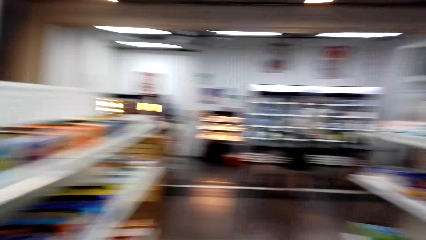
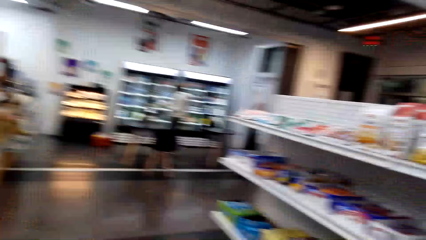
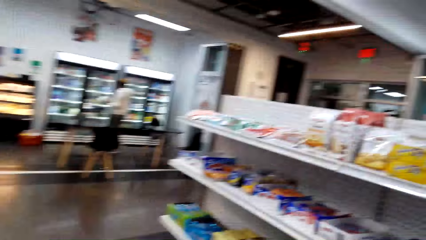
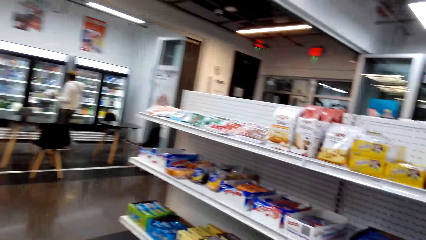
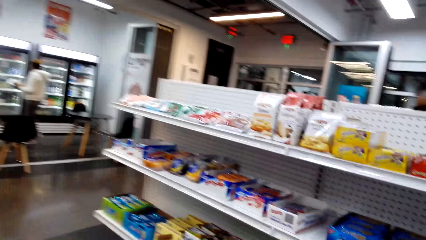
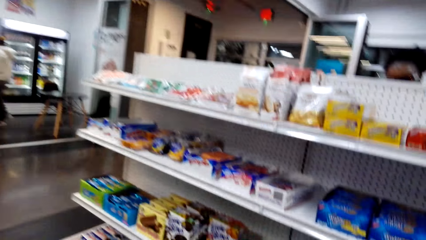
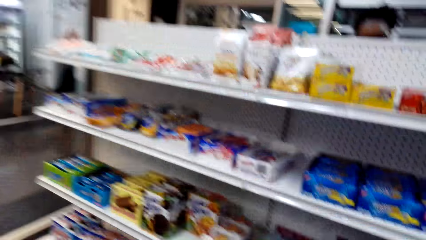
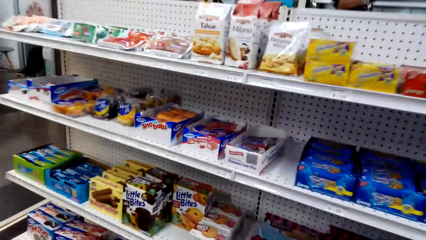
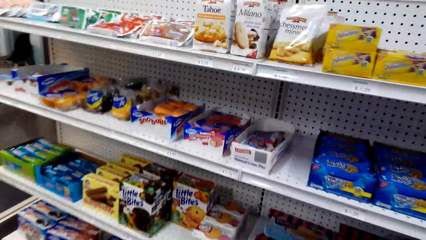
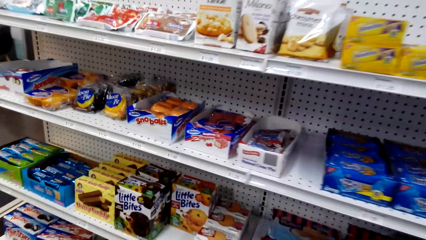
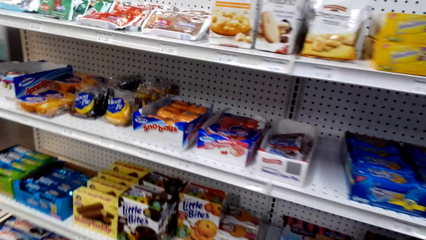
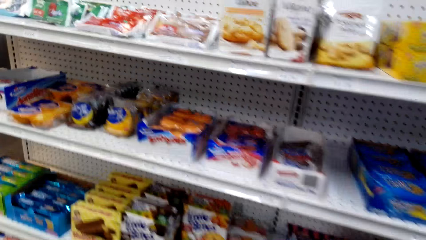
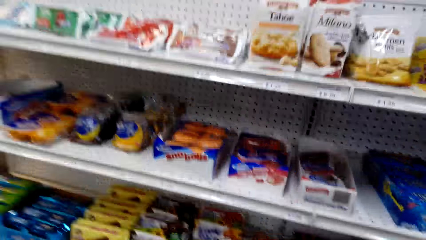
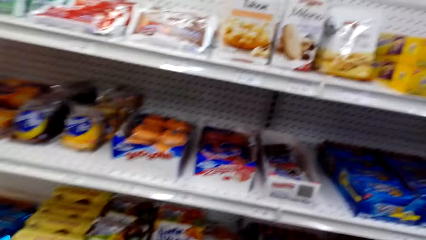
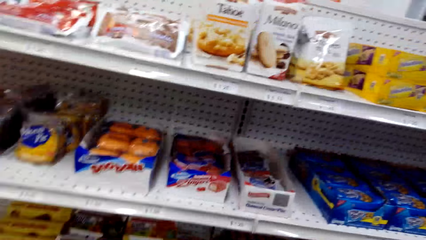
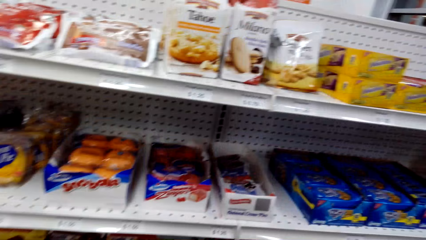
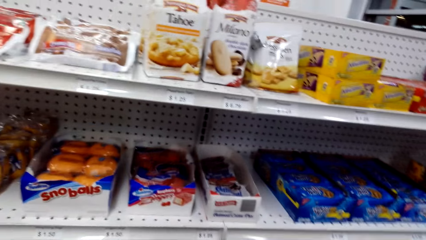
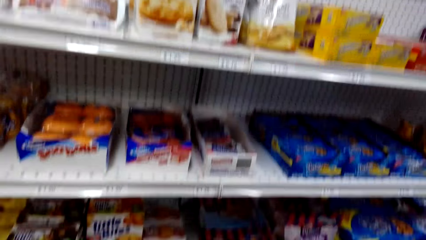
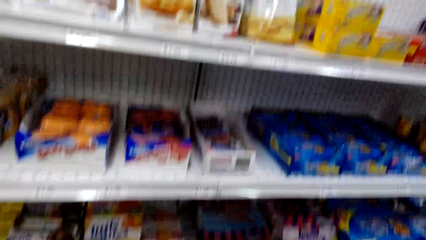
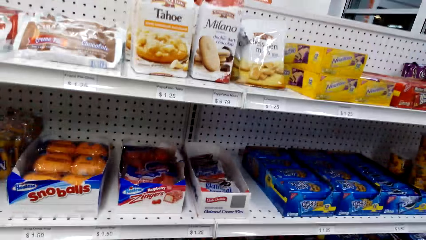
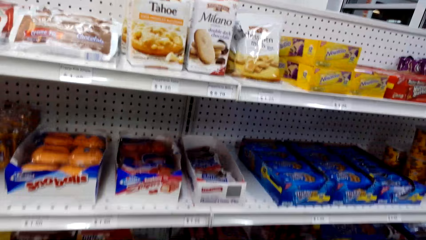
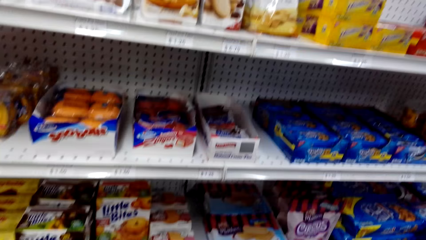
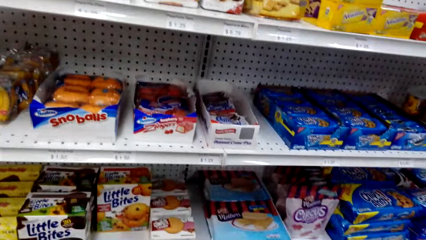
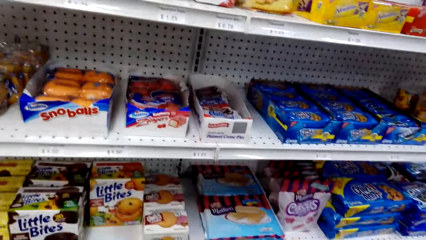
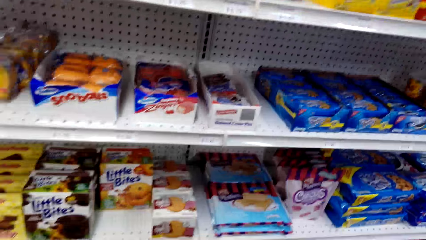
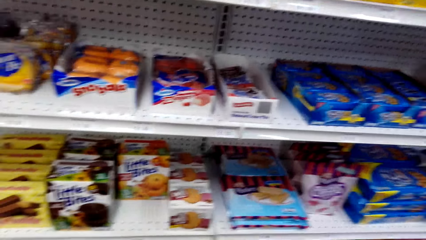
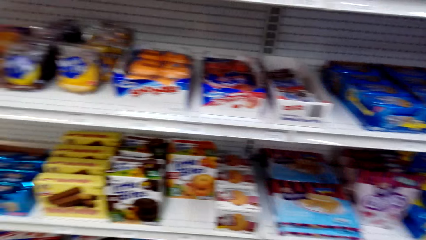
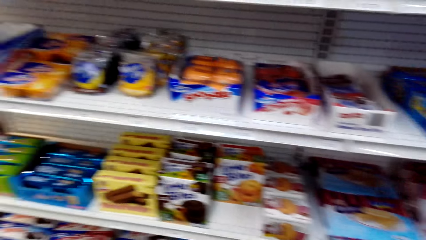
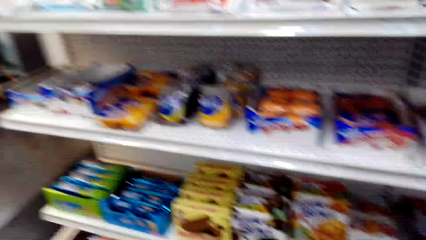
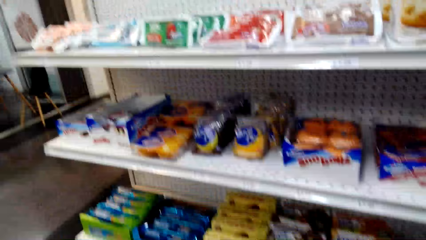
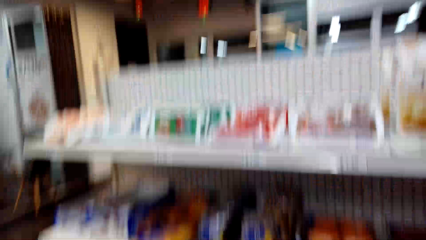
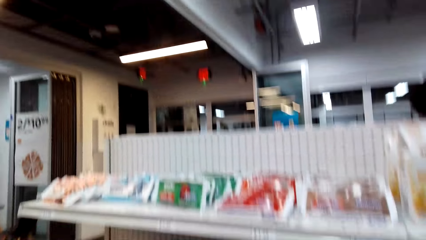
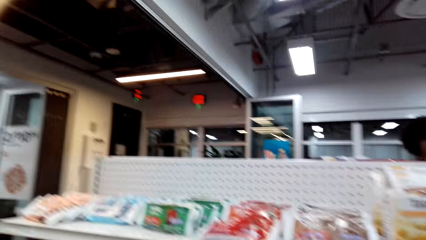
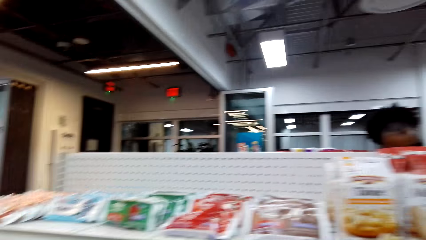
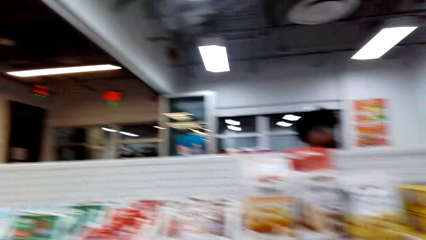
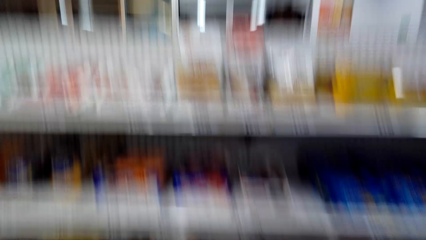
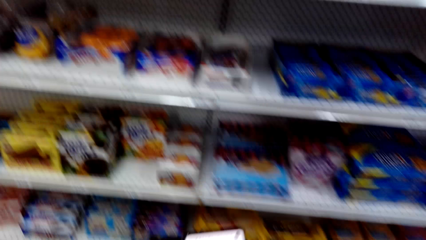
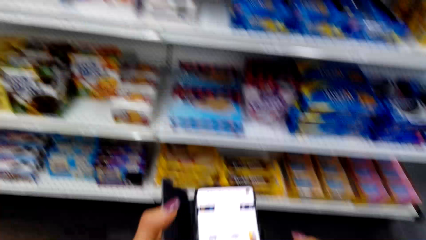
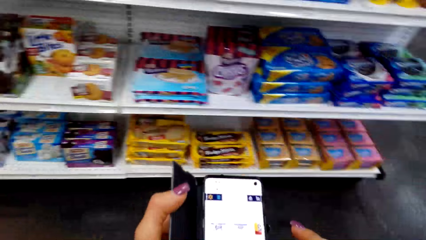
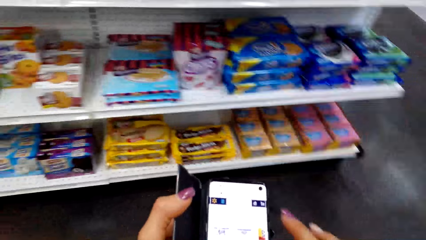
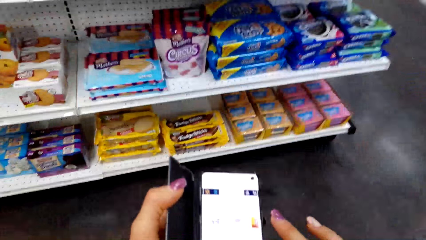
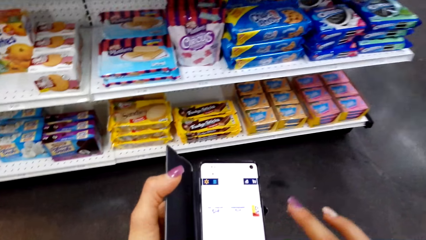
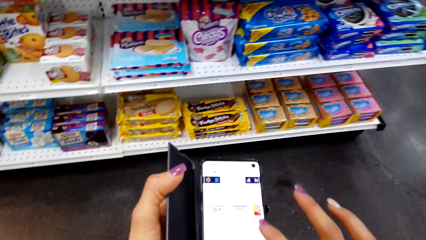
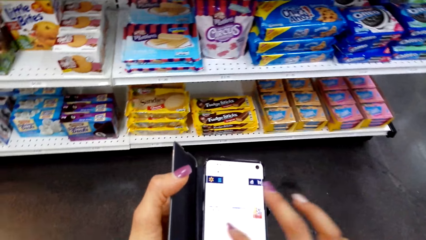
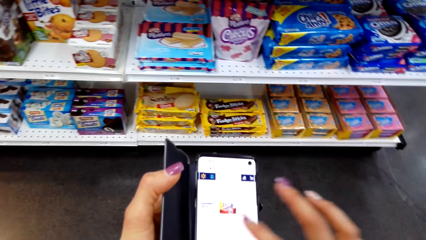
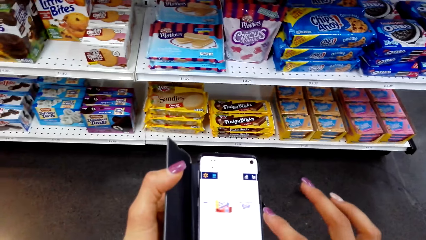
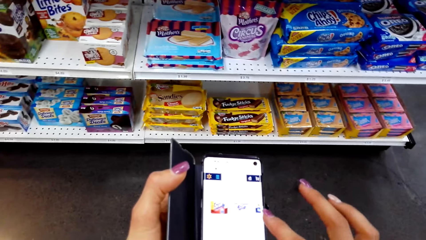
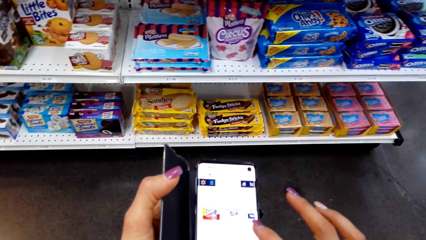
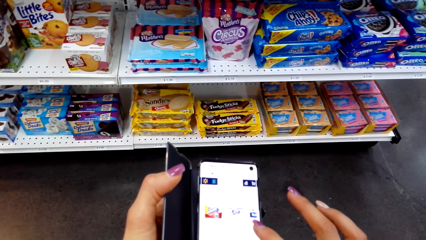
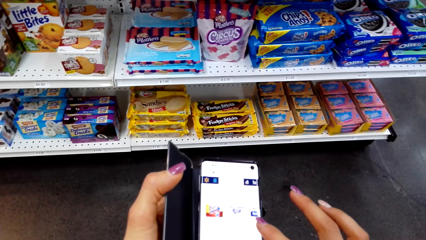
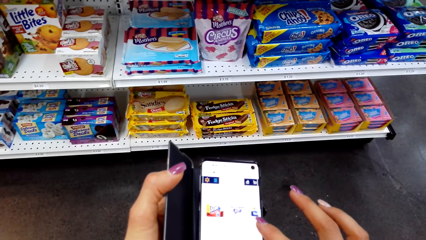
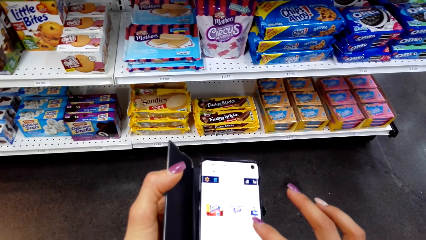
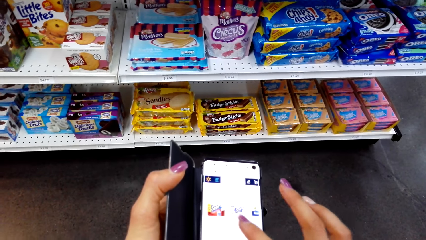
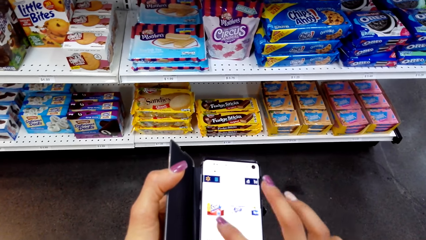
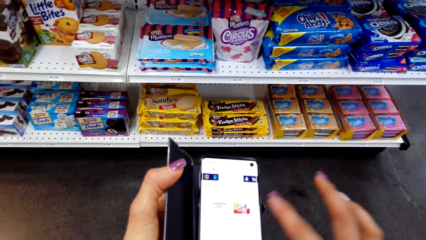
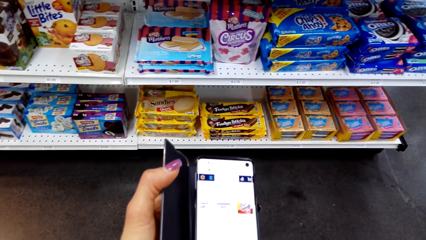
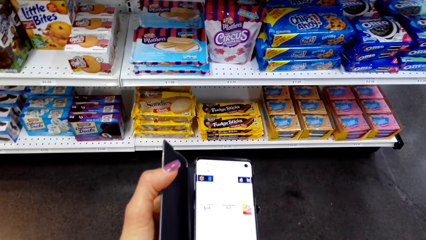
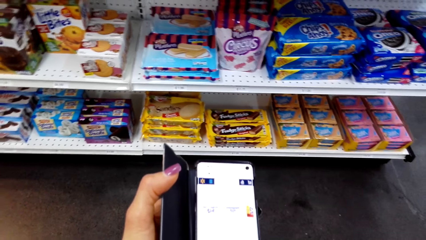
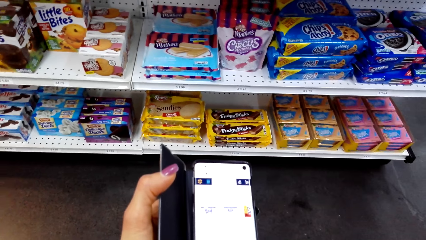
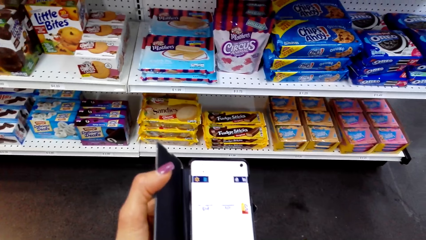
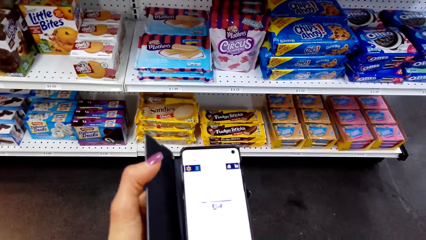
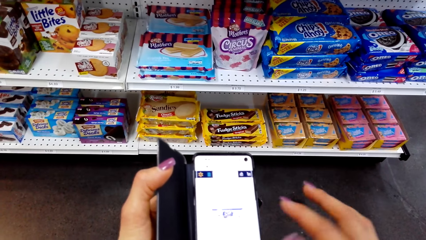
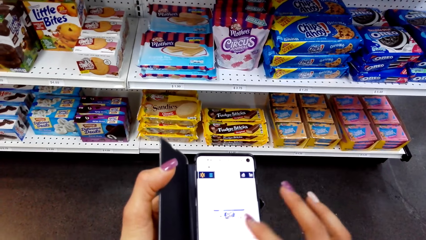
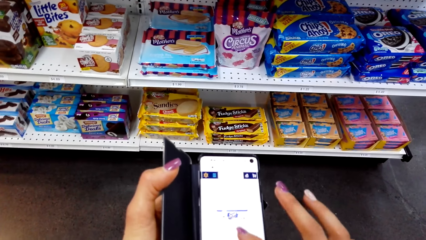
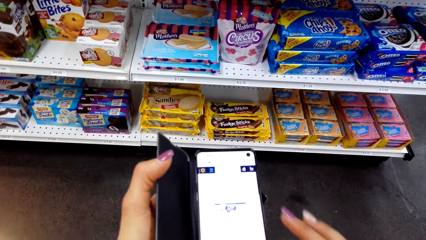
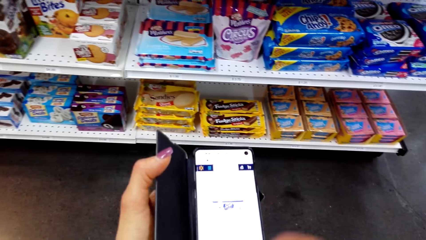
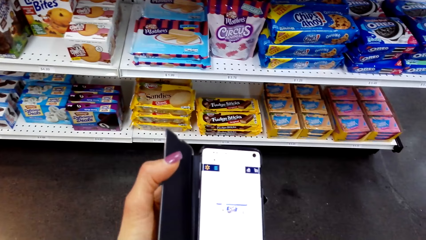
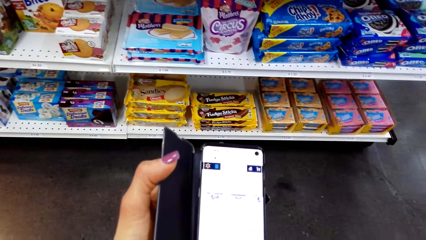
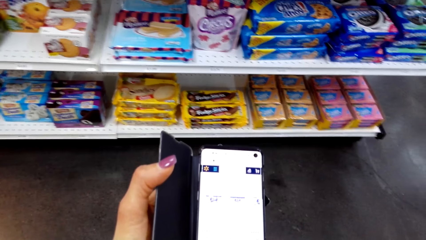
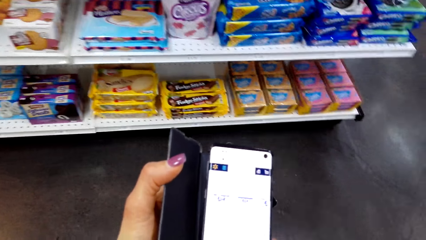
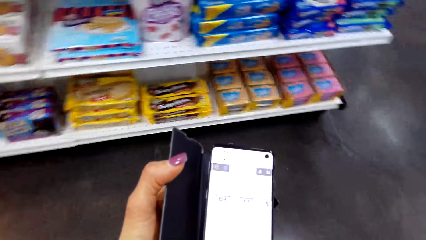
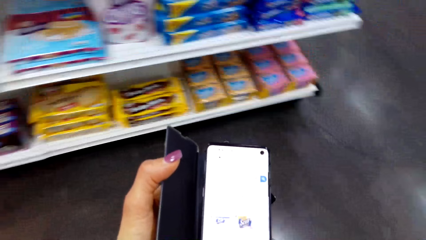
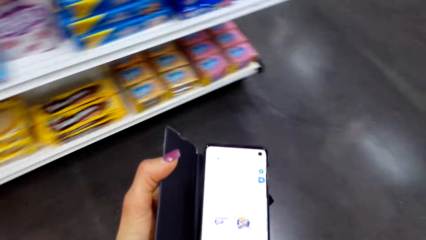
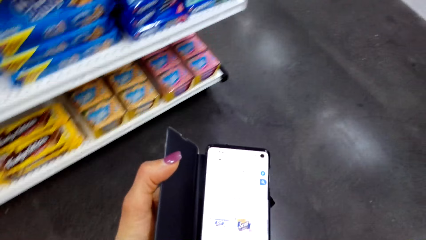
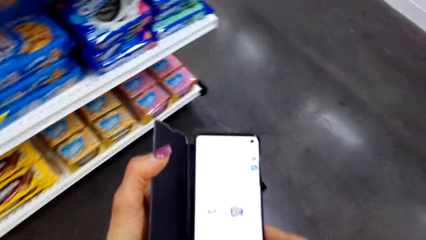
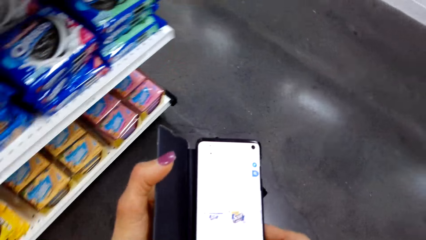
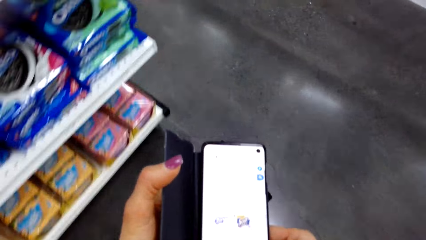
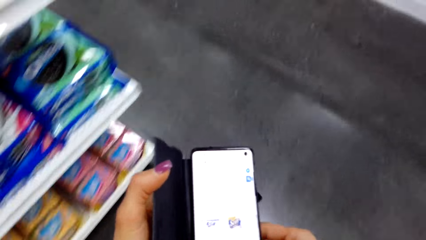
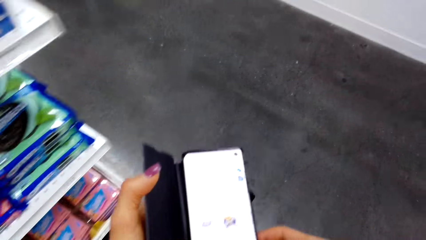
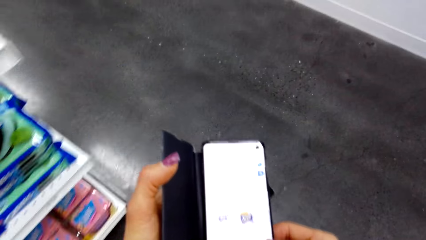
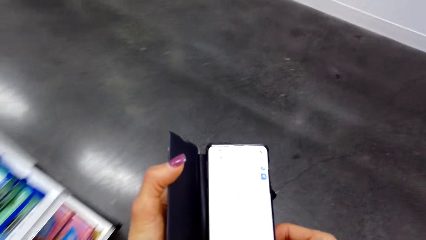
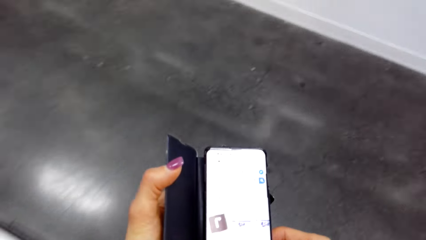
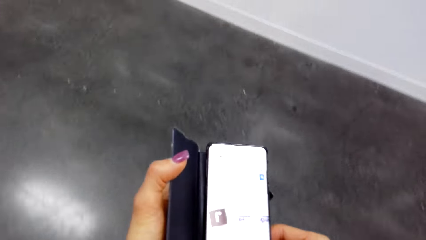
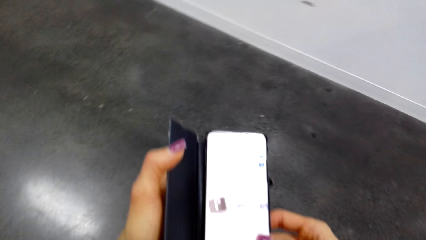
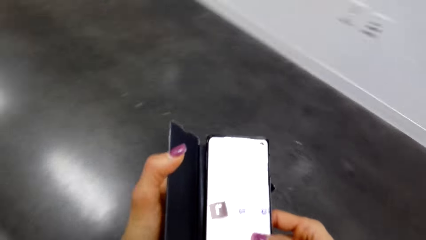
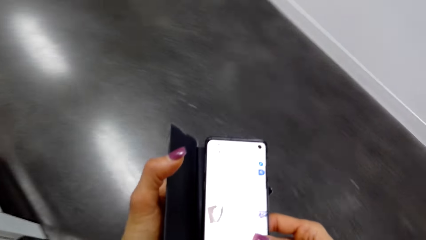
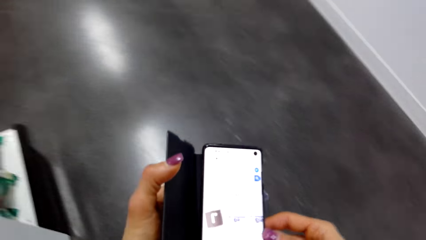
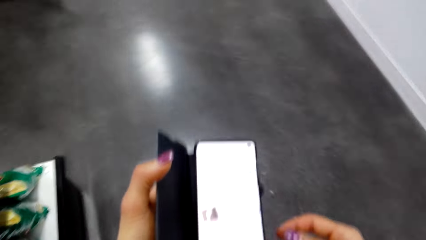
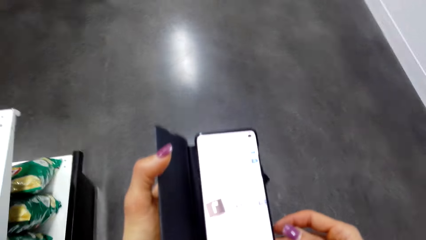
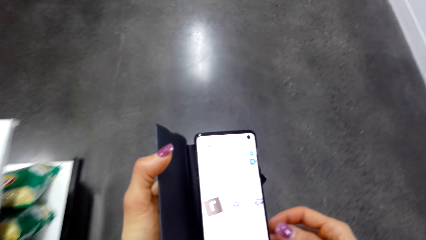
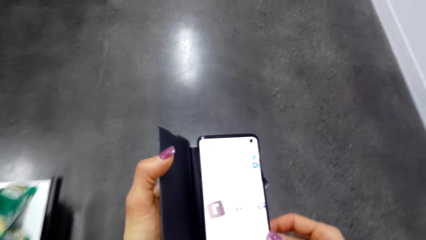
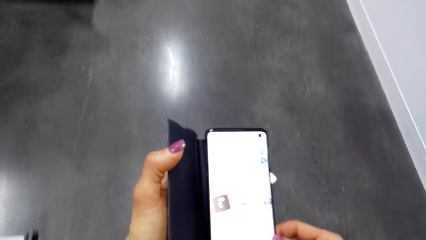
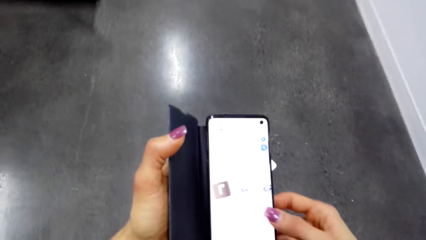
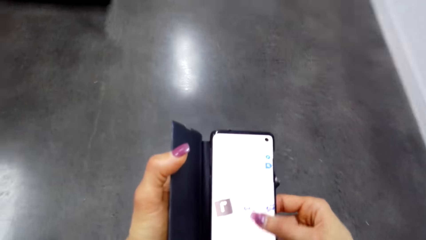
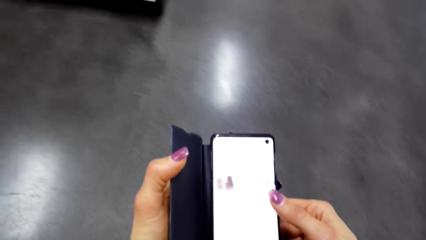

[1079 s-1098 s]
The camera wearer walks around. They look at the products. They scroll the screen of the phone with the finger. They walk around.
